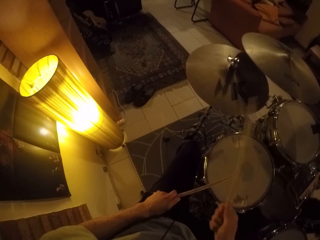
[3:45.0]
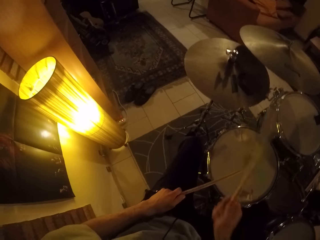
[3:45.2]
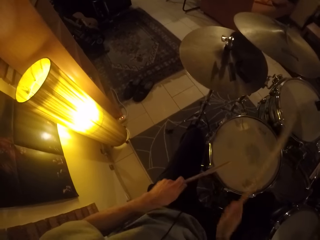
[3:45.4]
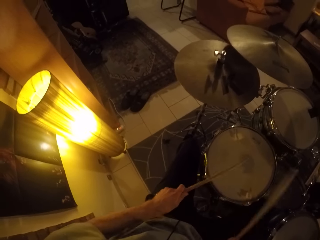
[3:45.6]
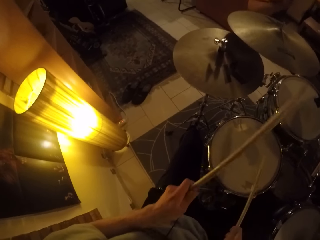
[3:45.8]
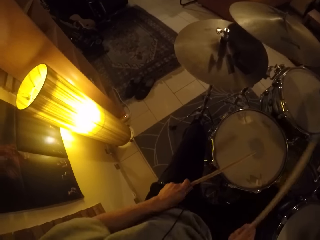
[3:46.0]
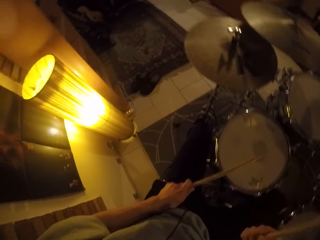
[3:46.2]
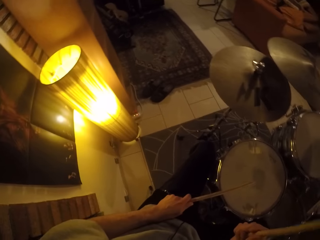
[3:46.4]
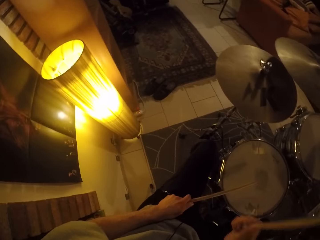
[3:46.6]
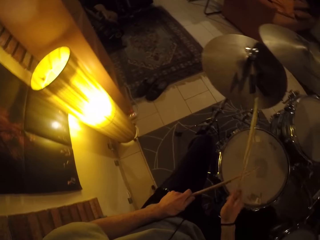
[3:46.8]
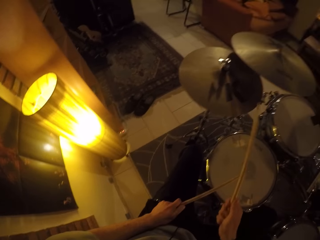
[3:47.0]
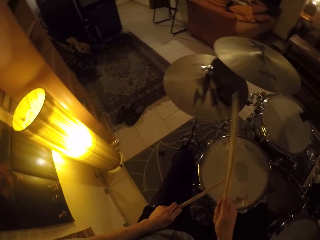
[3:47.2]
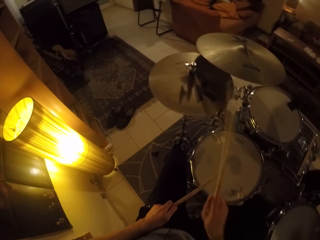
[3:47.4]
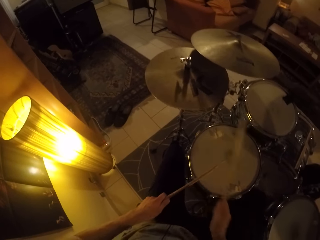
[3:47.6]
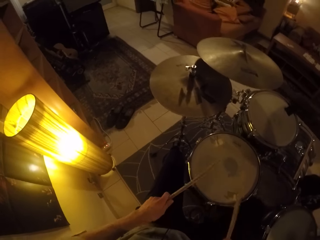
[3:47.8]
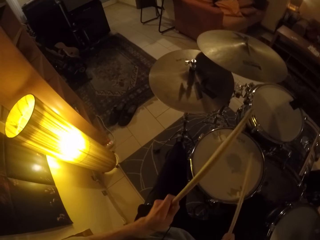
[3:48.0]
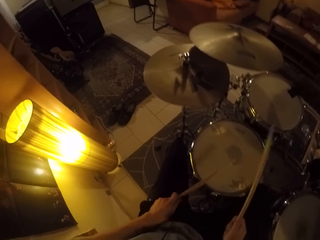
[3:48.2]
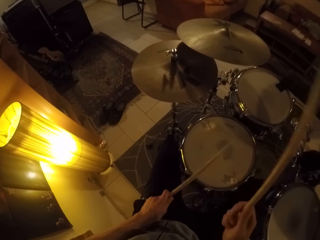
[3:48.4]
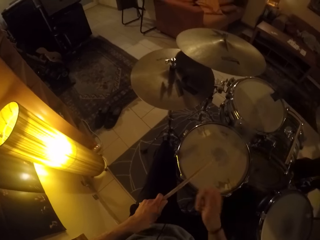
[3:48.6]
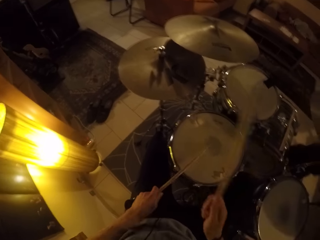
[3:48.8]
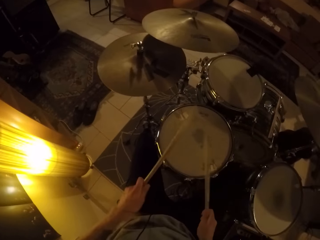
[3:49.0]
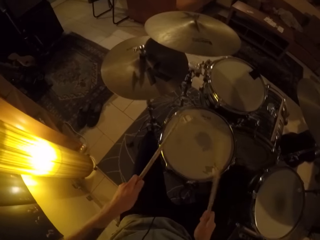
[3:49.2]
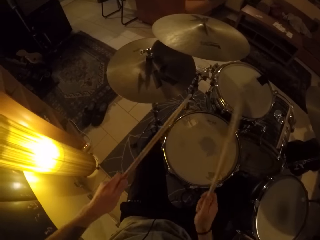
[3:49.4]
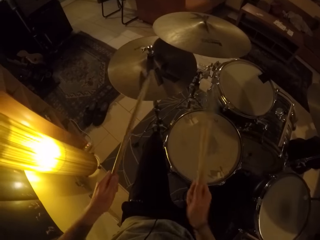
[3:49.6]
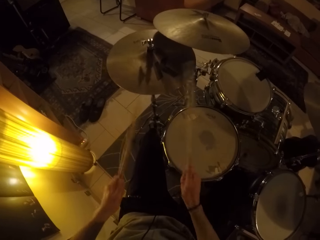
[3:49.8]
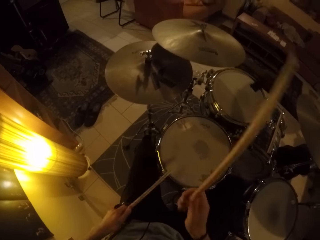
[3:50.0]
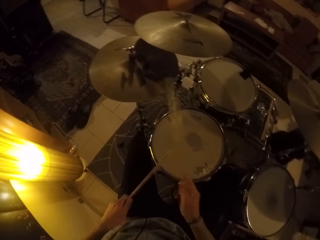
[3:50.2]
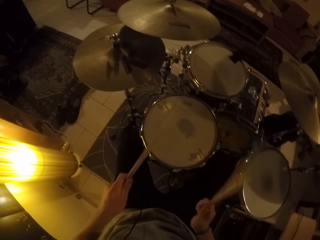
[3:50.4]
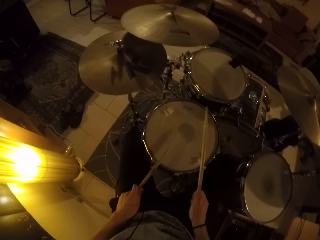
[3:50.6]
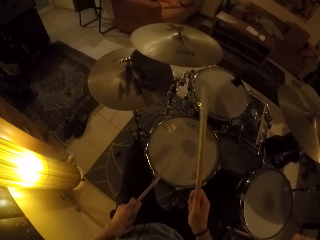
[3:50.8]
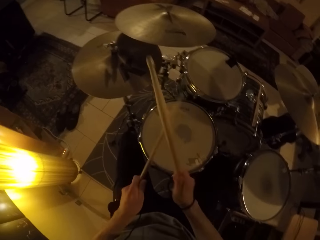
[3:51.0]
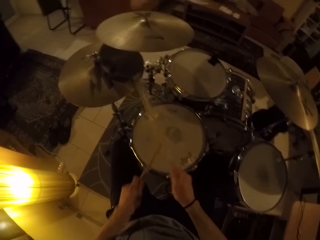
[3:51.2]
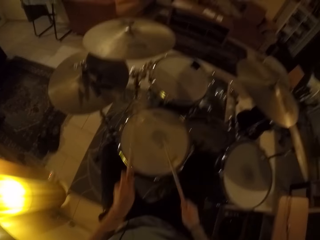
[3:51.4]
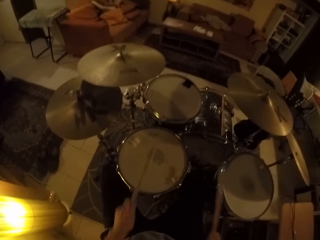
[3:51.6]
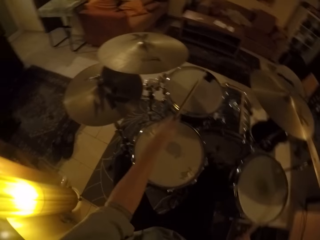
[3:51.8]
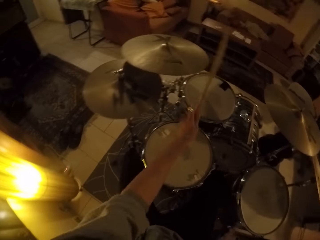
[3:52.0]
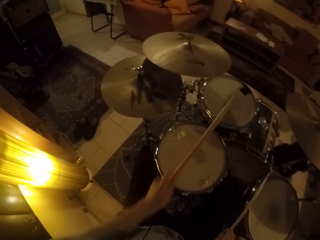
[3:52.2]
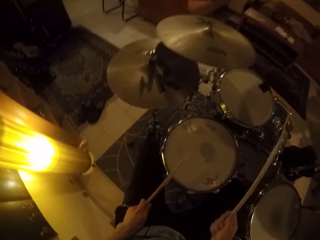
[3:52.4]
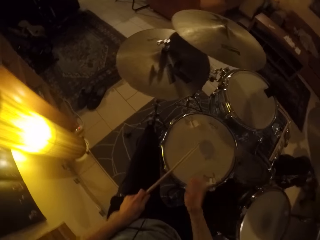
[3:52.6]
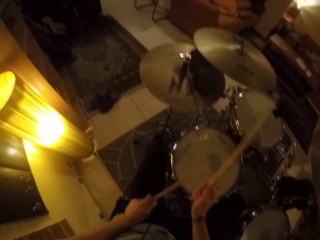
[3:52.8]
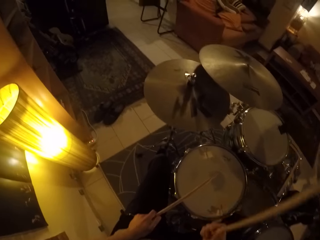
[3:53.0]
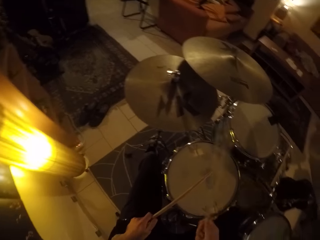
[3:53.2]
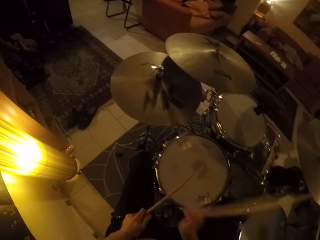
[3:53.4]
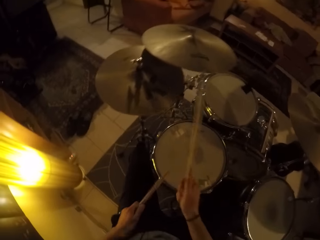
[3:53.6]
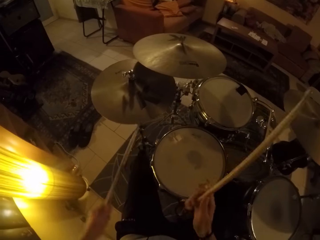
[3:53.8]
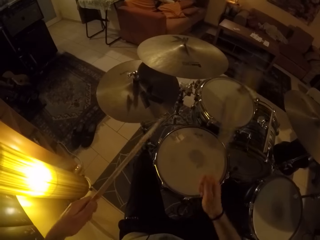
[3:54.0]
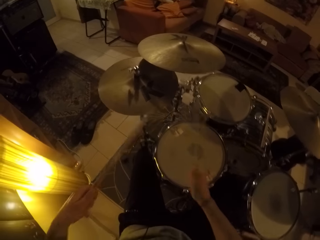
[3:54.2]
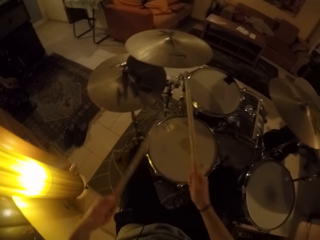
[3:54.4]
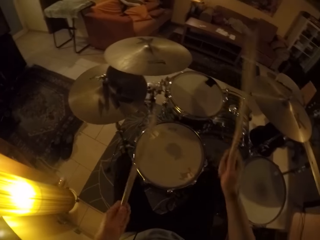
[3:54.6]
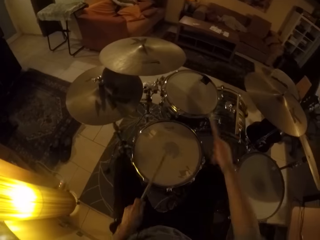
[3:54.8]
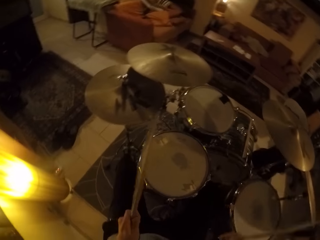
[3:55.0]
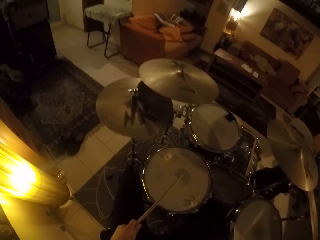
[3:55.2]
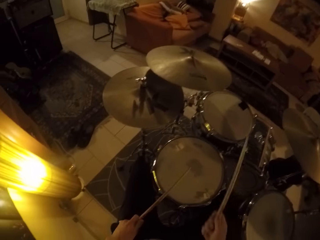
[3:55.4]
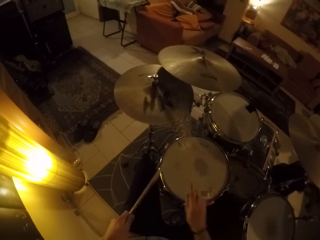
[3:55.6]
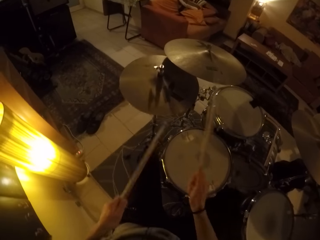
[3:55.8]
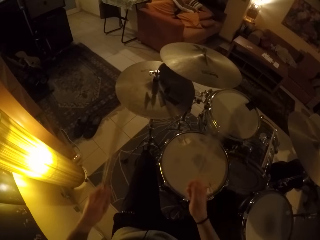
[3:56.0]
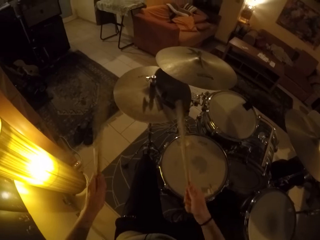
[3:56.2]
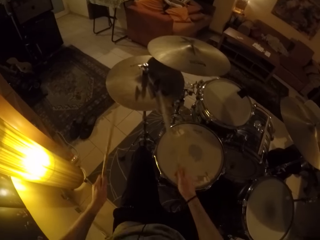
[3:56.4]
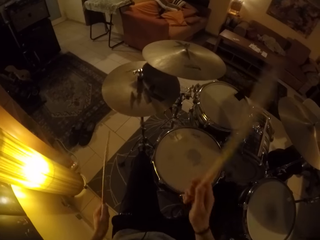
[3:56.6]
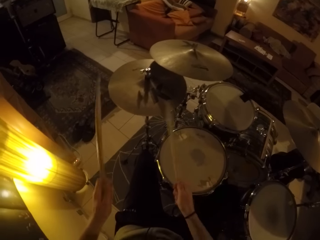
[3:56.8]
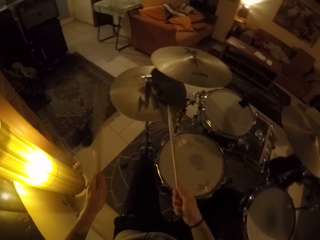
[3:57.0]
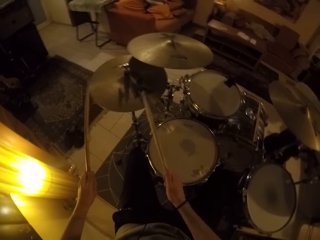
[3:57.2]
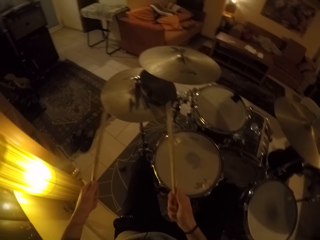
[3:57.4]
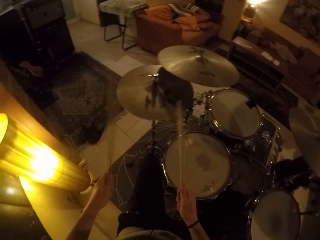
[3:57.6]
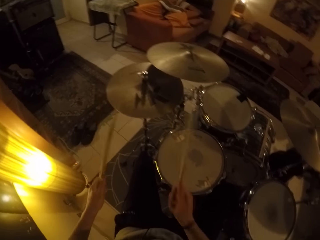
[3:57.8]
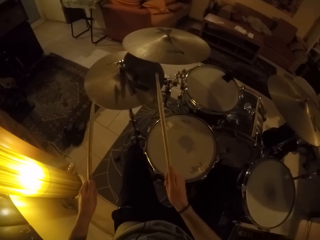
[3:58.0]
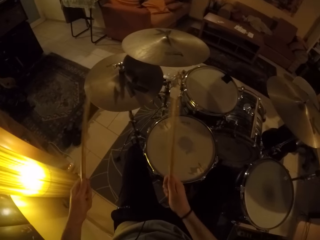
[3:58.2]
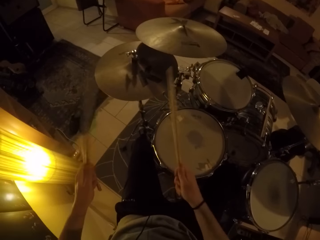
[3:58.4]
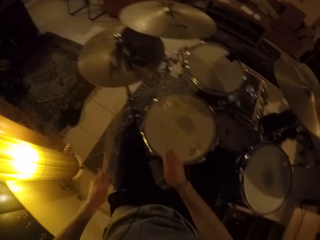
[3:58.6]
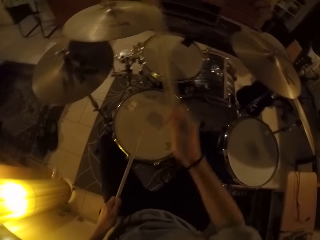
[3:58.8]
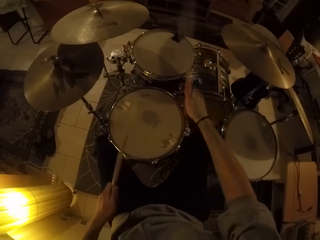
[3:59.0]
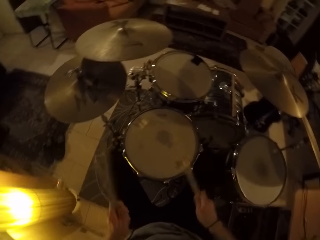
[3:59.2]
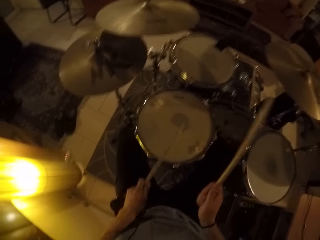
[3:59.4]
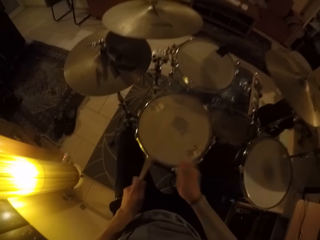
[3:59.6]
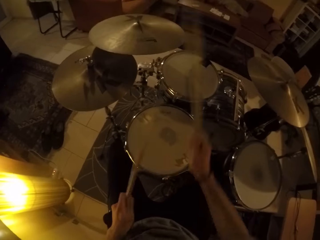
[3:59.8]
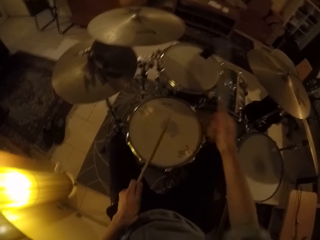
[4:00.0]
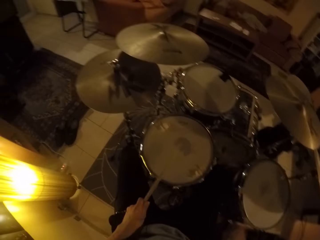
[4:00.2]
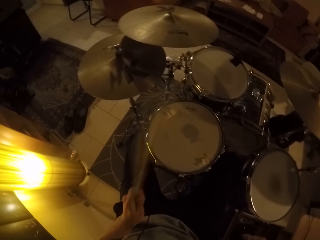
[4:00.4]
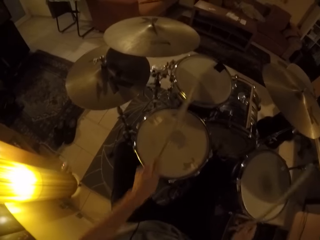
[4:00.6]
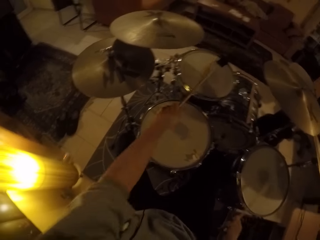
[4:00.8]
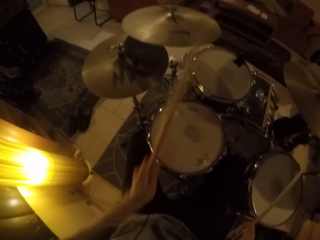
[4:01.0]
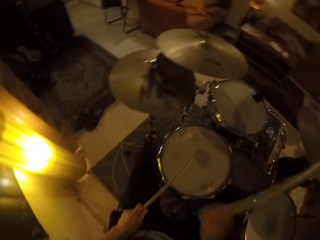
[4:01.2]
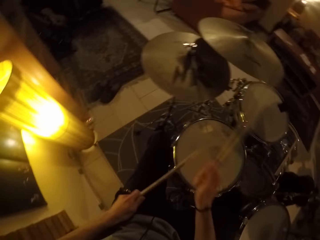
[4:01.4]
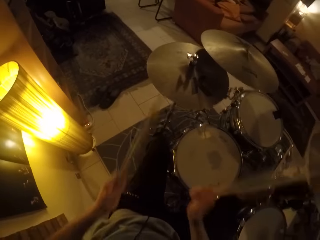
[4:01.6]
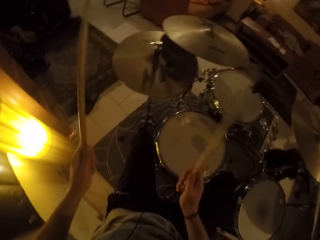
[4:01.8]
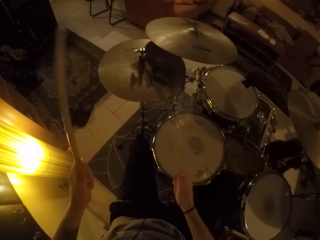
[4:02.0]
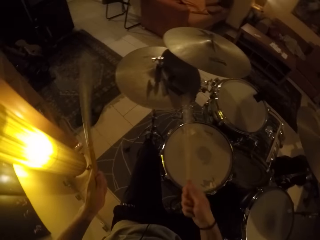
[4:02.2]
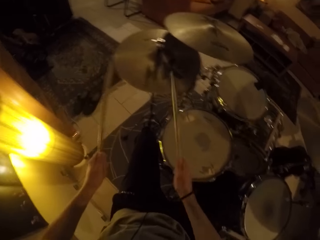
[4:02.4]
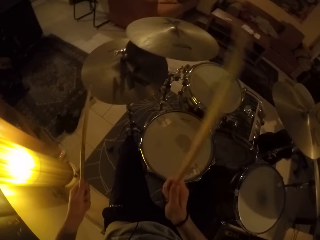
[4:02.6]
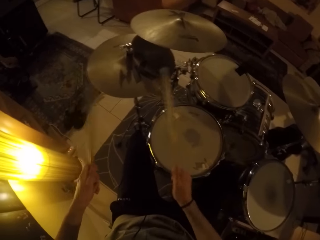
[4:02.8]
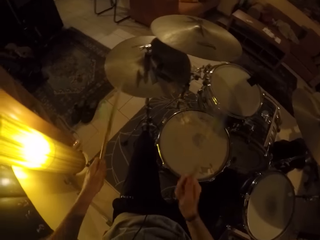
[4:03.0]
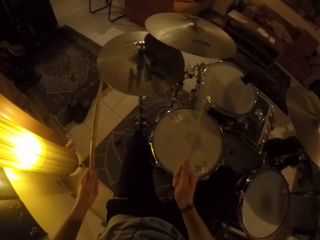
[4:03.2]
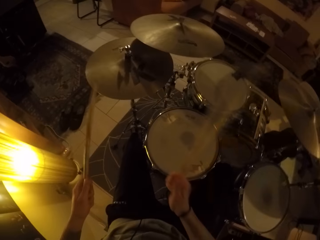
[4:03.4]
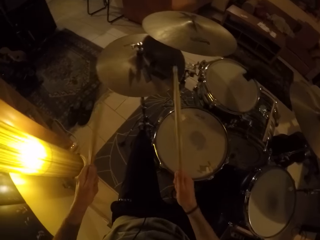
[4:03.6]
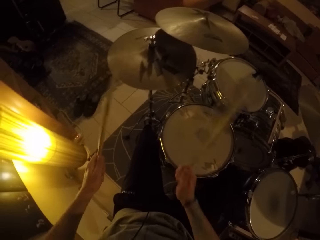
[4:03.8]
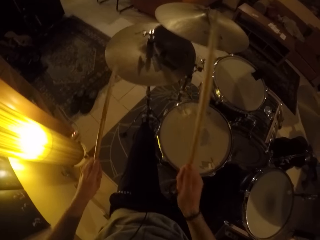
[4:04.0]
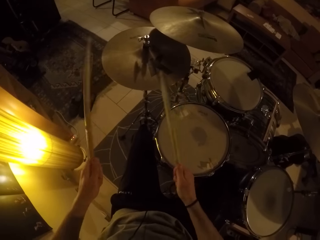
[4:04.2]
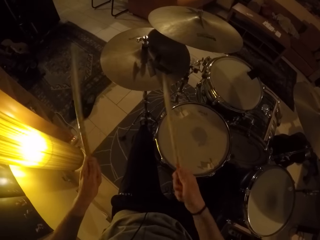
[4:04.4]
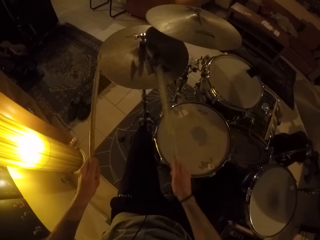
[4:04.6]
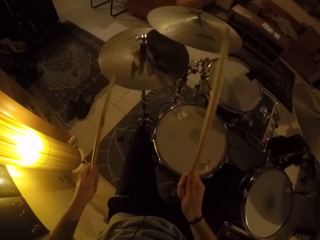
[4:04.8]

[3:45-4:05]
The camera wearer hits the snare drum with the drum sticks in both hands. He hits the hi-hat cymbal with the drum stick in his right hand. He hits the snare drum with the drum sticks in both hands. He hits the hi-hat cymbal with the drum stick in his right hand. He hits the snare drum with the drum sticks in both hands. He hits the hi-hat cymbal with the drum stick in his right hand. He hits the snare drum with the drum sticks in both hands. He hits the hi-hat cymbal with the drum stick in his right hand. He hits the snare drum with the drum stick in his left hand. He hits the snare drum with the drum sticks in both hands. He hits the floor tom with the drum stick in his right hand. He hits the tom with the drum stick in his right hand. He hits the snare drum with the drum stick in his left hand. He hits the hi-hat cymbal with the drum stick in his right hand. He hits the snare drum with the drum stick in his left hand. He hits the tom with the drum stick in his right hand. He hits the floor tom with the drum stick in his right hand. He hits the hi-hat cymbal with the drum stick in his right hand. He hits the hi-hat cymbal with the drum sticks in both hands. He hits the tom with the drum stick in his right hand. He hits the snare drum with the drum stick in his left hand. He hits the snare drum with the drum stick in his right hand. He hits the hi-hat cymbal with the drum stick in his right hand. He hits the tom with the drum stick in his right hand. He hits the floor tom with the drum stick in his right hand. He hits the tom with the drum stick in his left hand. He hits the snare drum with the drum stick in his left hand. He hits the hi-hat cymbal with the drum stick in his right hand. He hits the hi-hat cymbal with the drum sticks in both hands.
